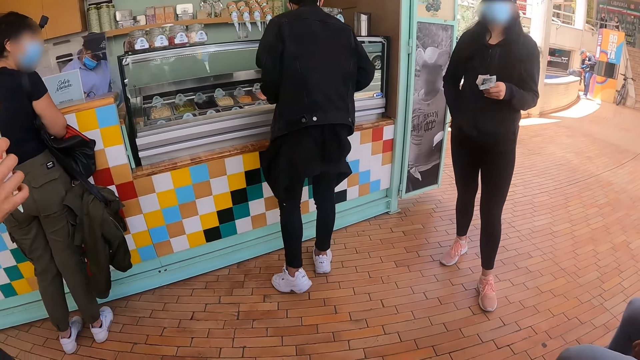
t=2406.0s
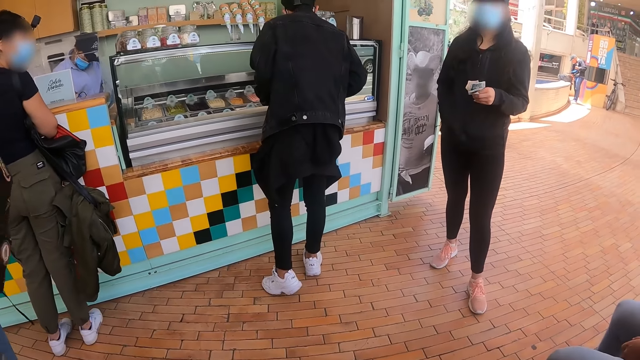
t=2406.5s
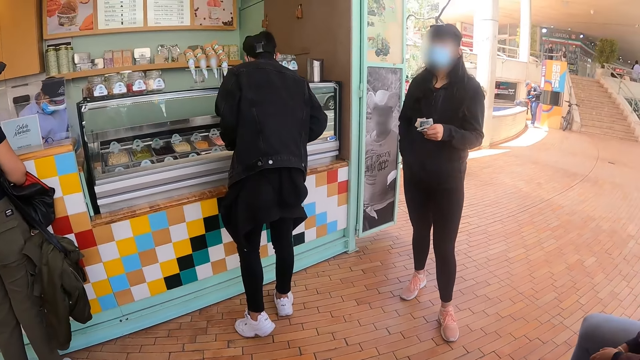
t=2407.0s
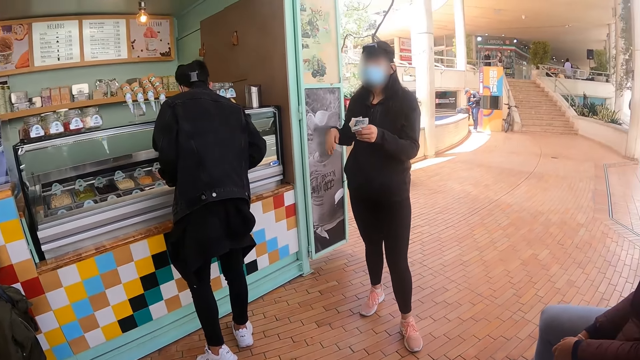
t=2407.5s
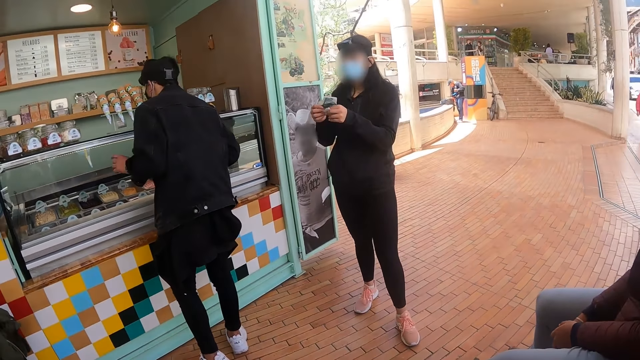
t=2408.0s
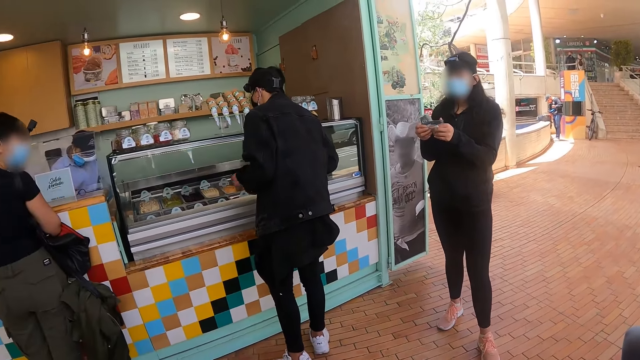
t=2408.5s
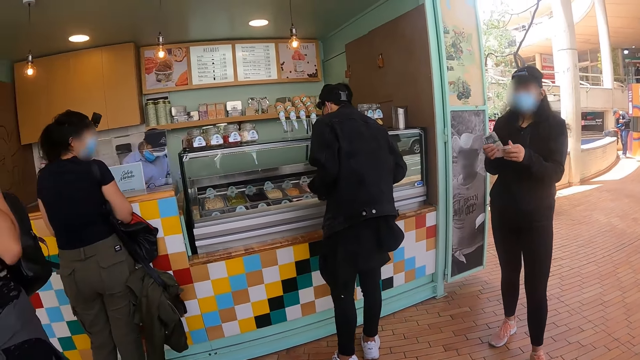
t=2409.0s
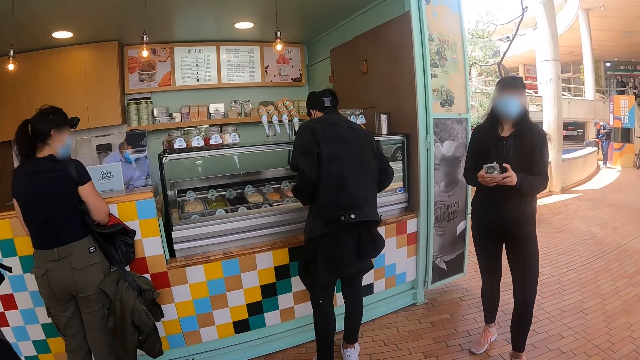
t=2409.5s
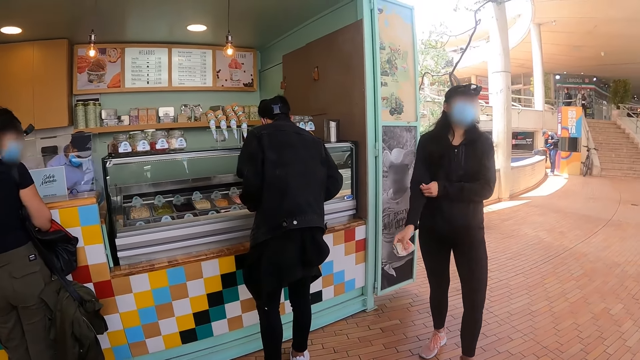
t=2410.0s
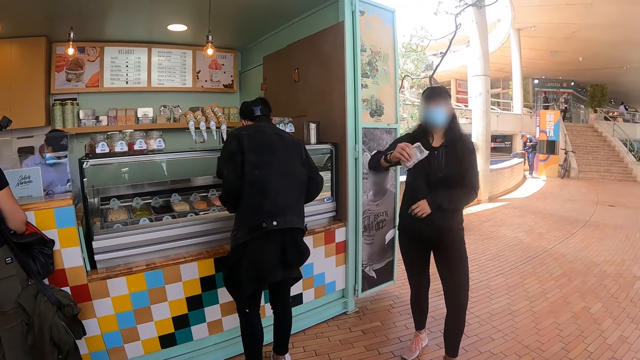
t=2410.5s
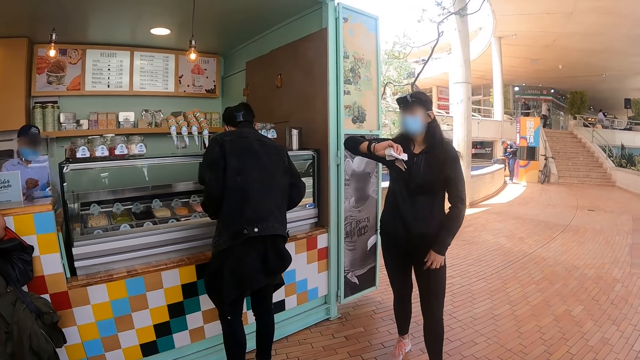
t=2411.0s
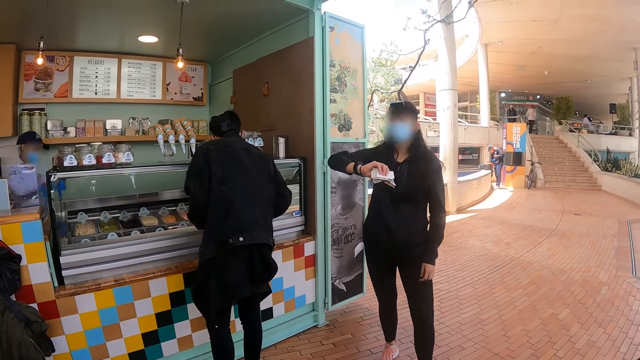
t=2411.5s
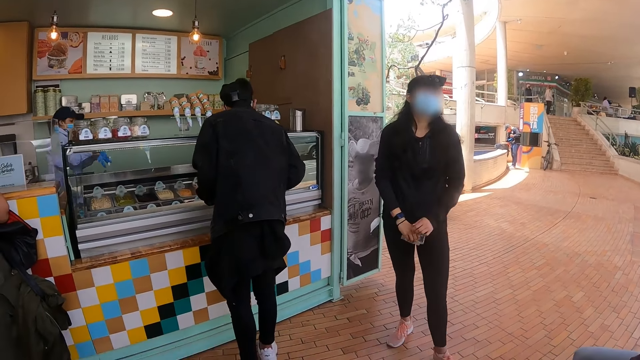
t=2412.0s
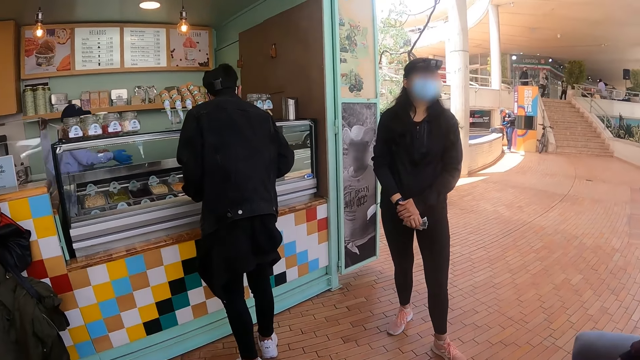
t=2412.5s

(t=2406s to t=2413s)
The camera wearer looks at a lady.

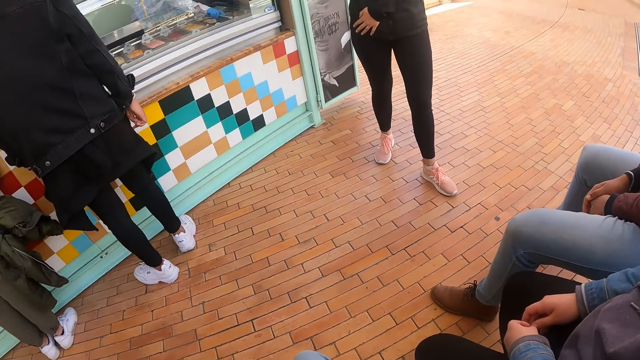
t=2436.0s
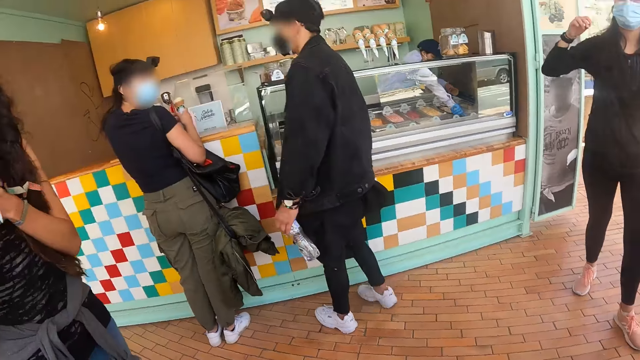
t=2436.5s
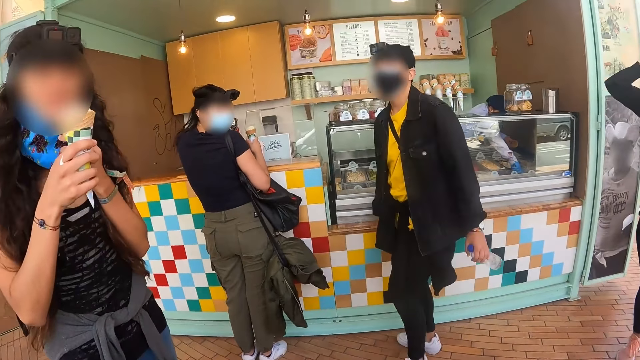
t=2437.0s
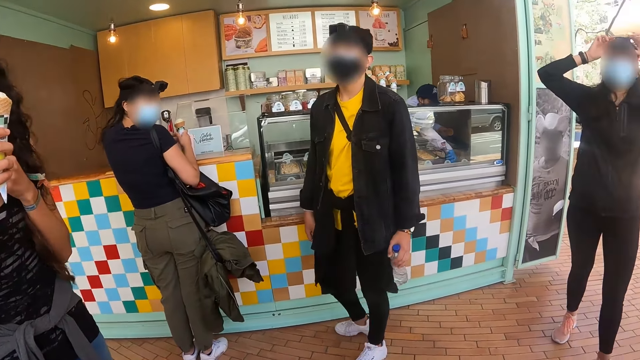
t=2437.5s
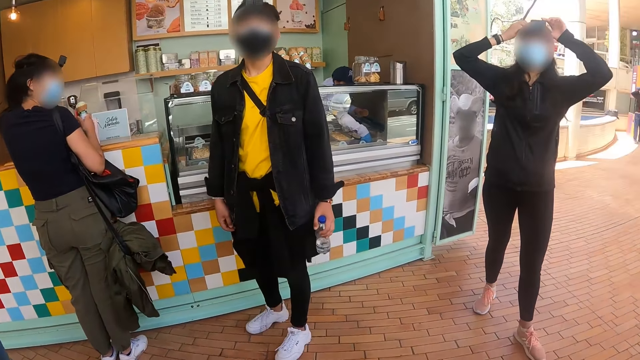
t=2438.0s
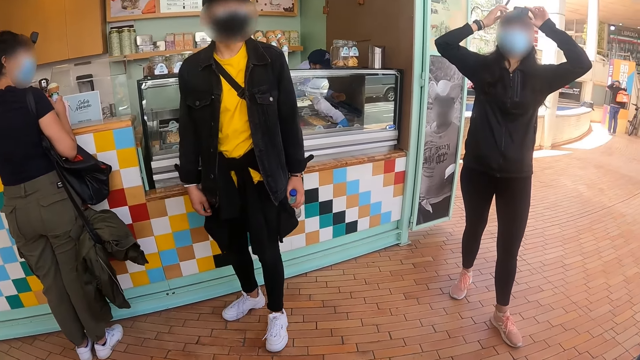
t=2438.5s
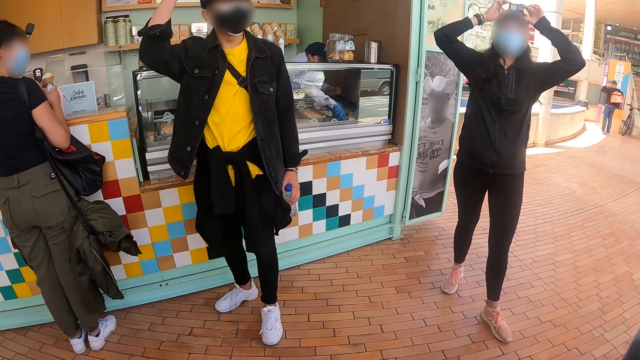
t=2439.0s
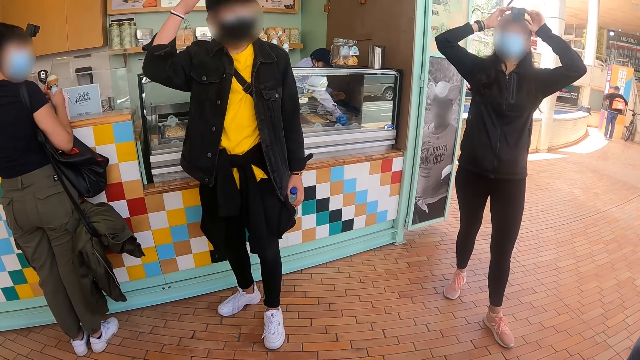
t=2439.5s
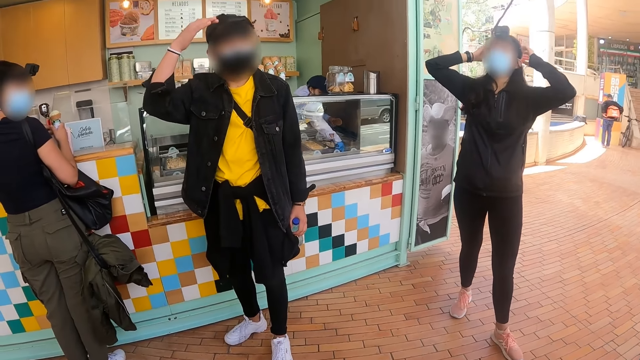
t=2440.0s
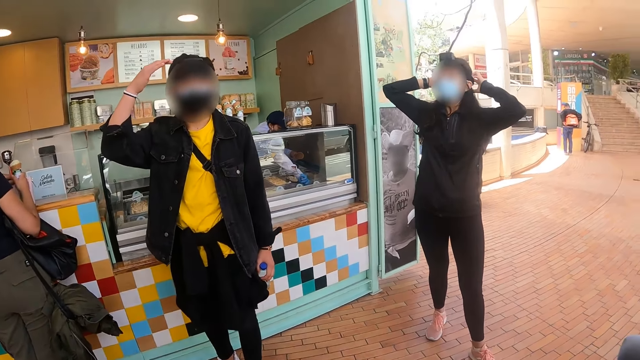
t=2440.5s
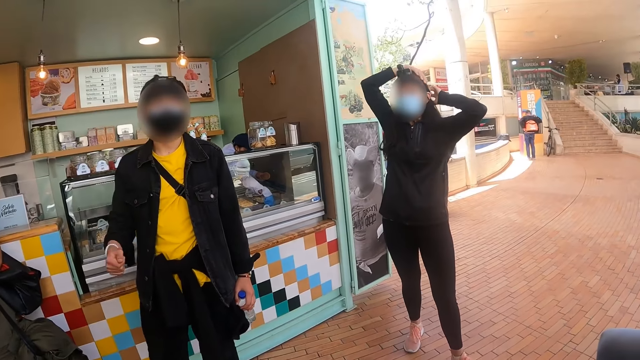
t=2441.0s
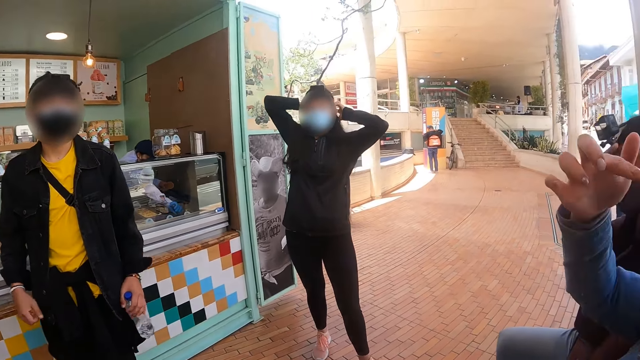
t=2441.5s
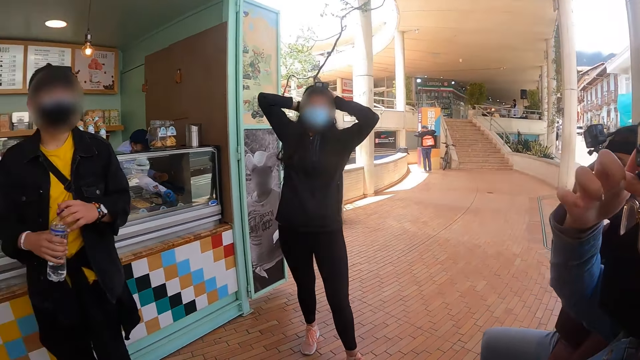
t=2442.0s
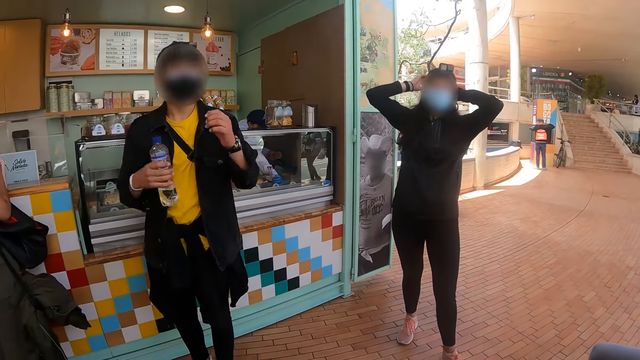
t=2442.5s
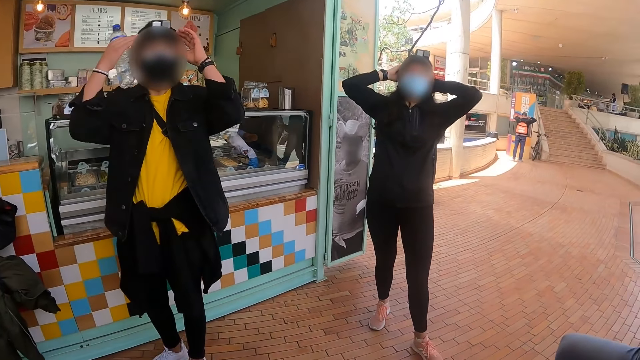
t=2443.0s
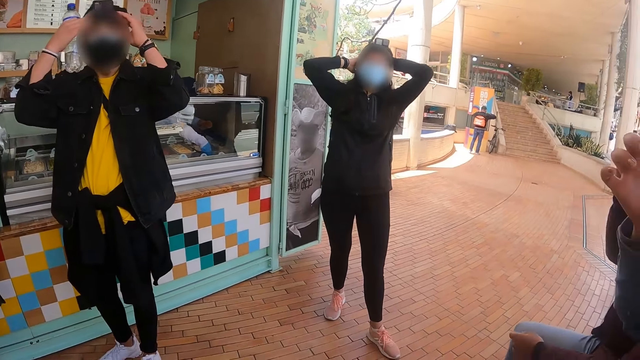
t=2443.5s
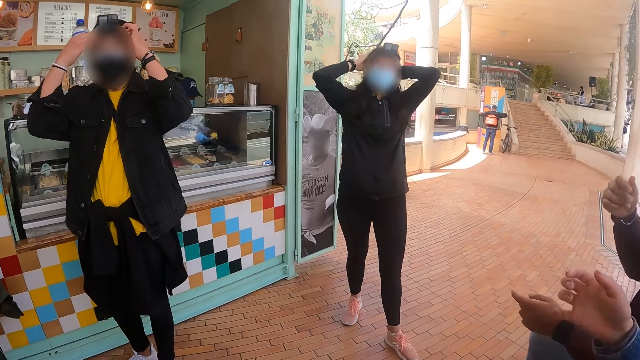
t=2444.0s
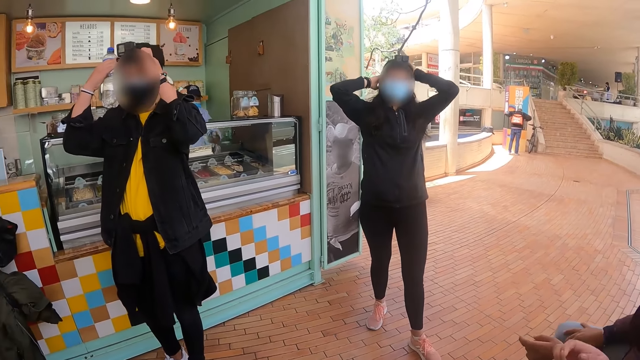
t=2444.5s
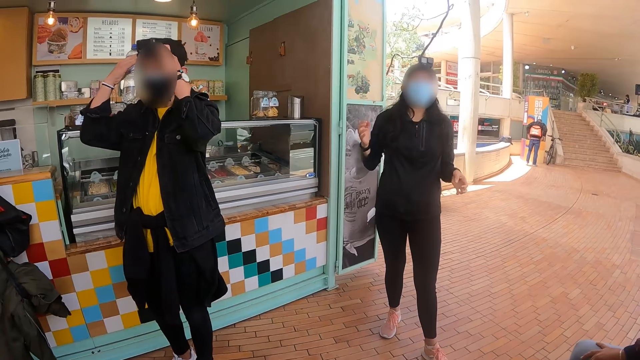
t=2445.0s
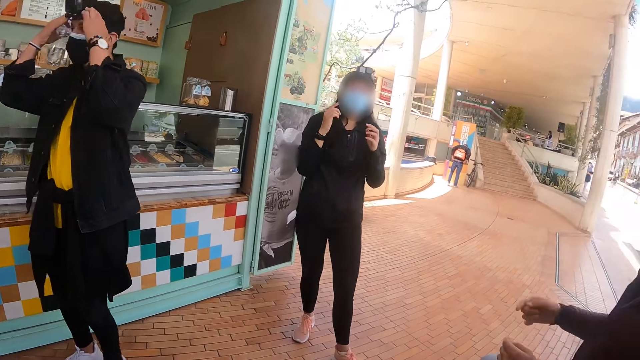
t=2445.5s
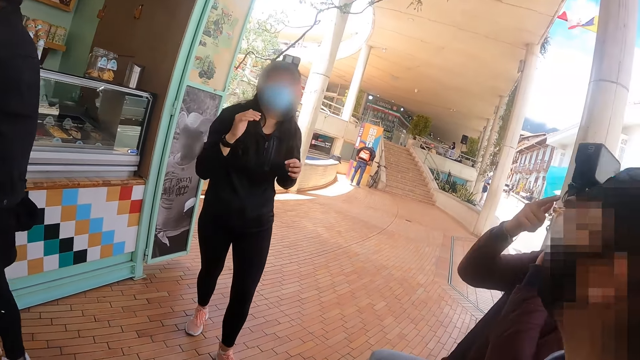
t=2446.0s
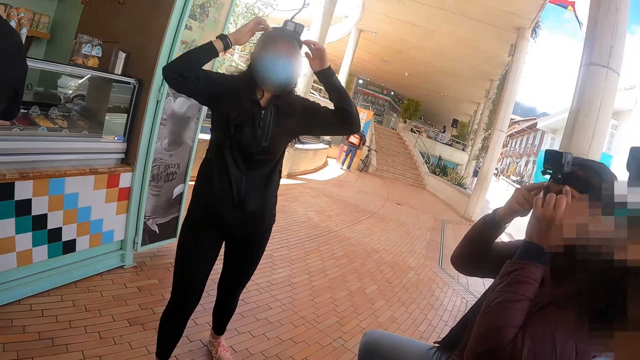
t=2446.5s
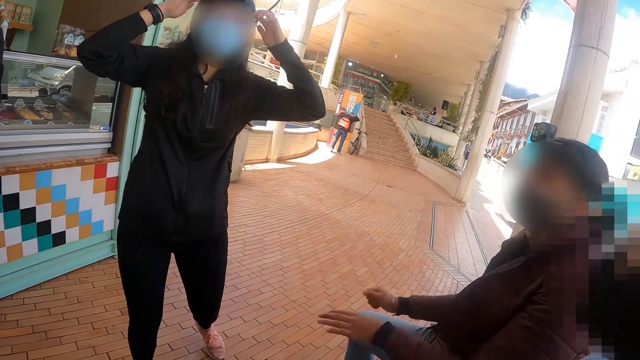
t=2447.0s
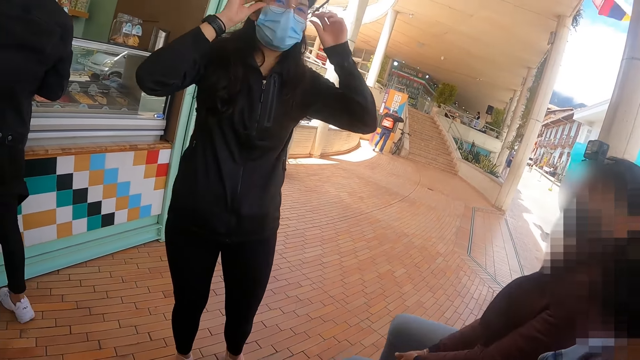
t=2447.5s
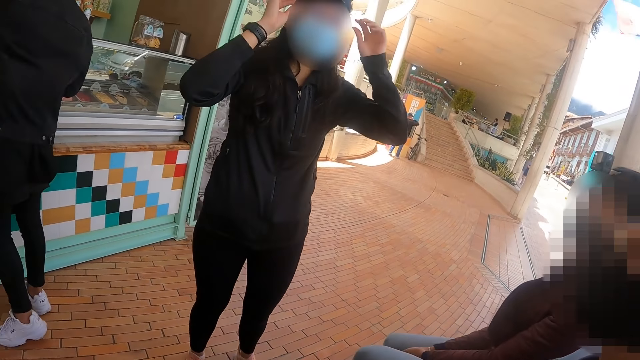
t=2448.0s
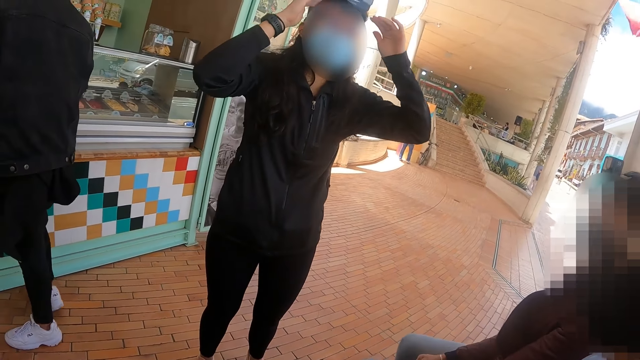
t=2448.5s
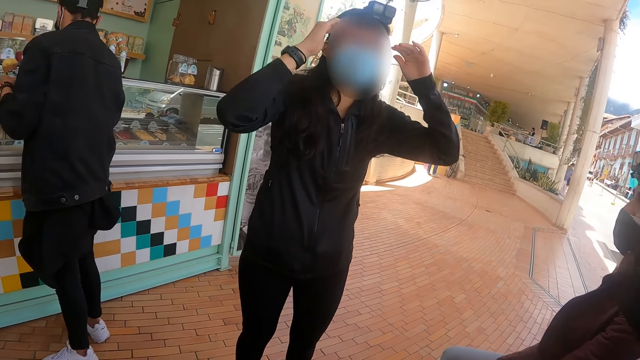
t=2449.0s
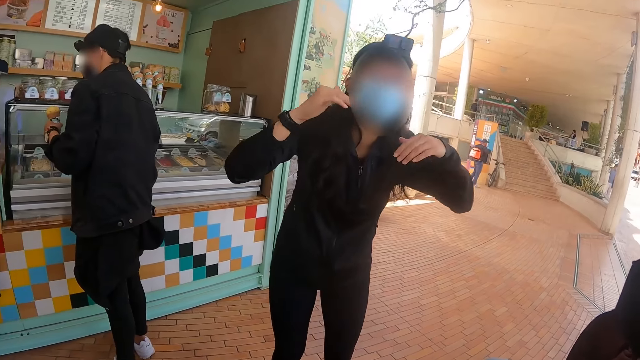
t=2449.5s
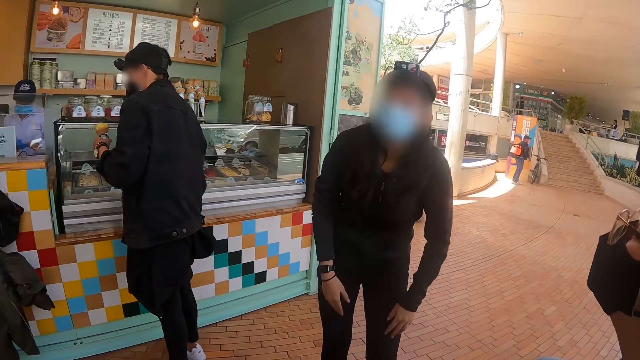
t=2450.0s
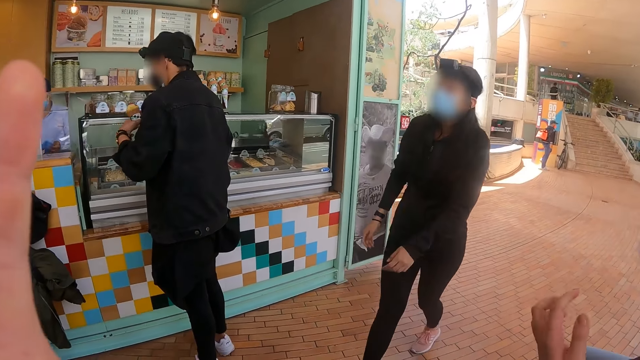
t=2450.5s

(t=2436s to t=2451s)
The camera wearer looks at the shop.
